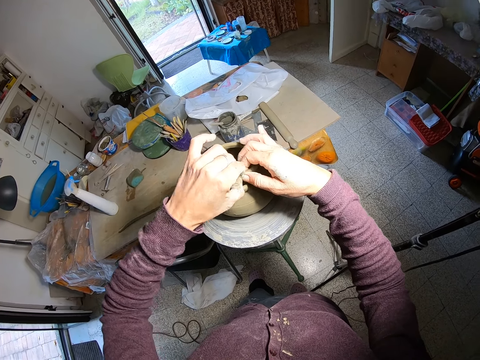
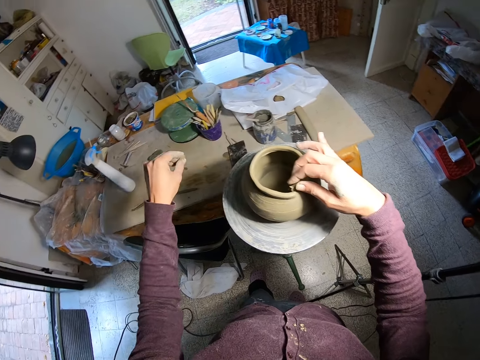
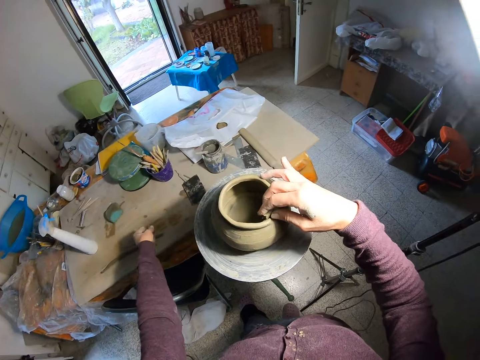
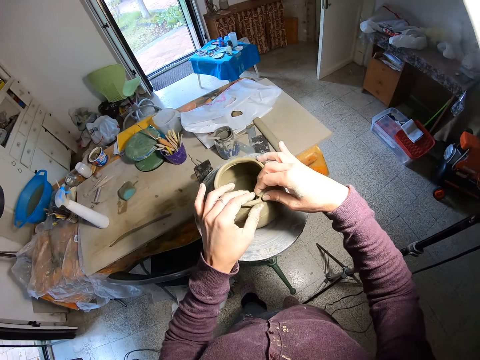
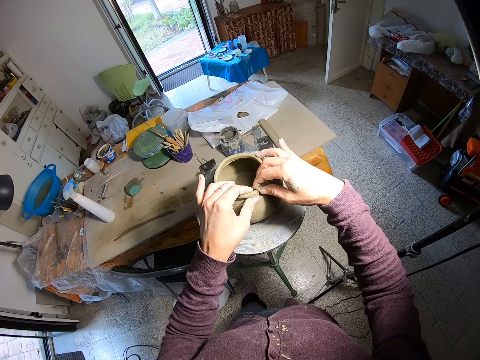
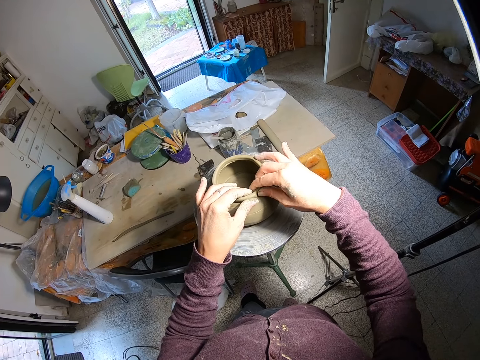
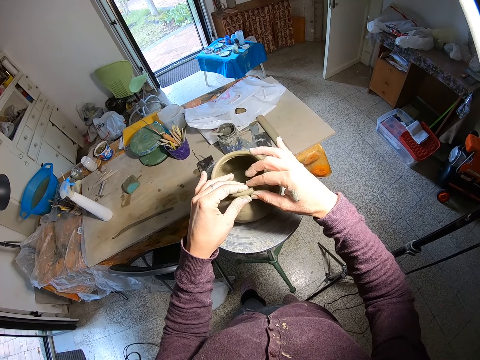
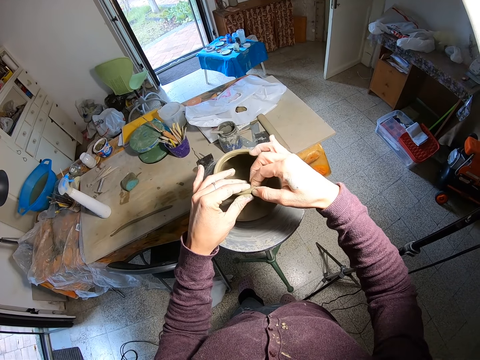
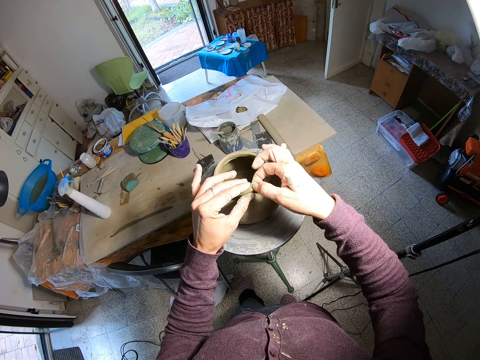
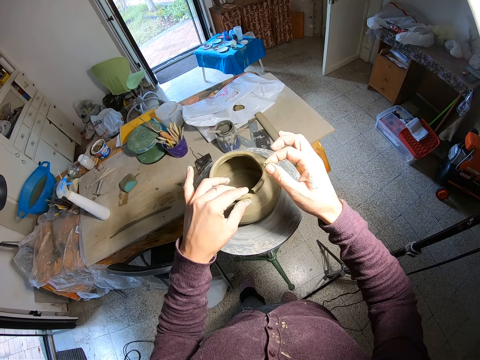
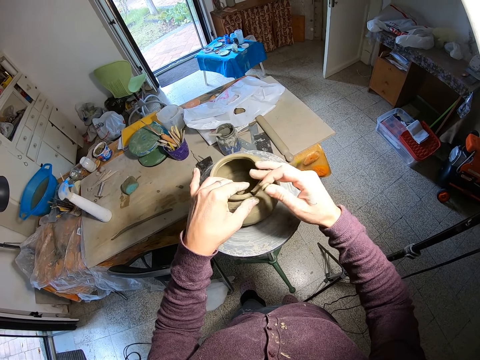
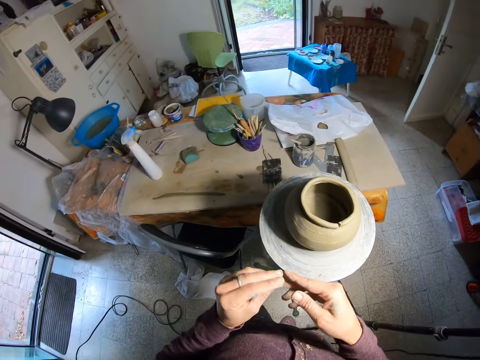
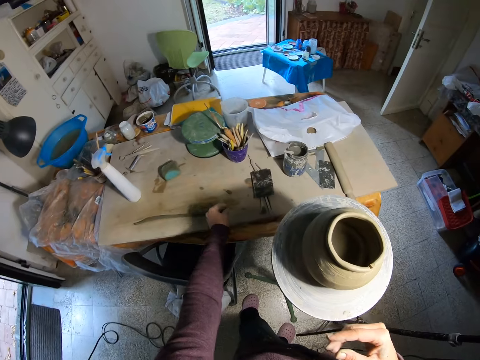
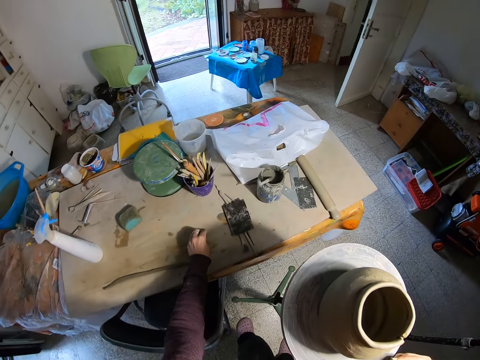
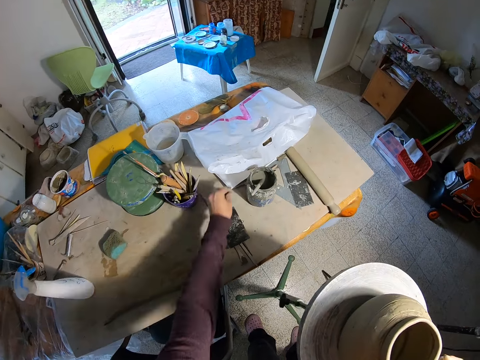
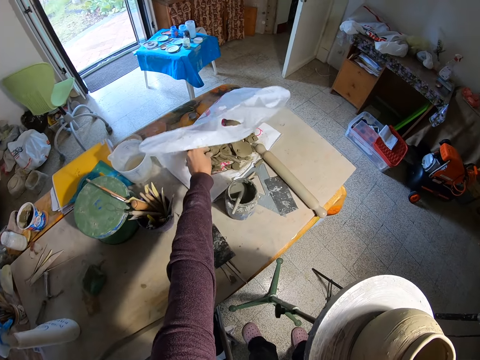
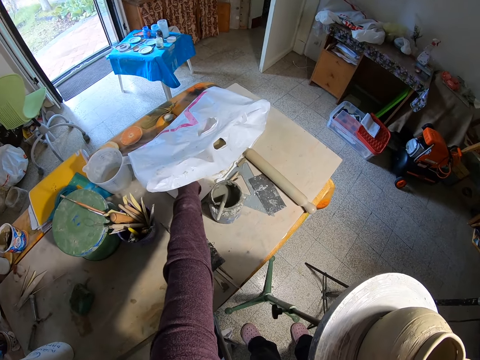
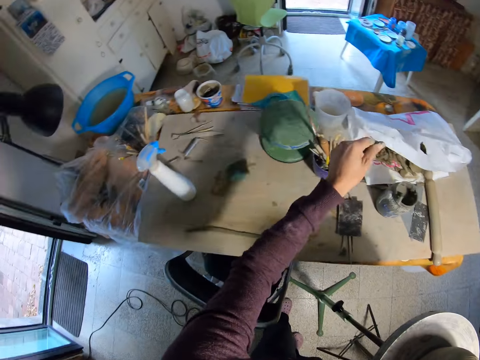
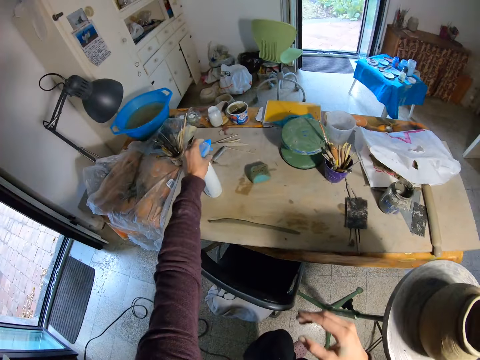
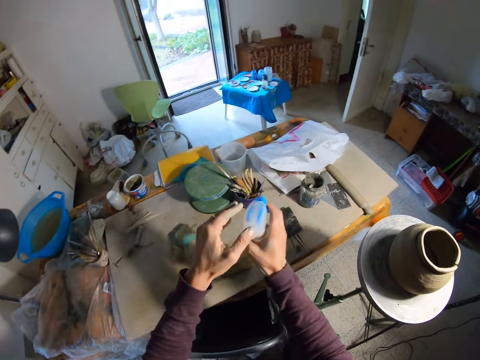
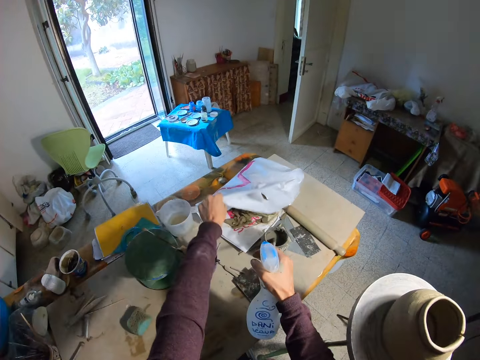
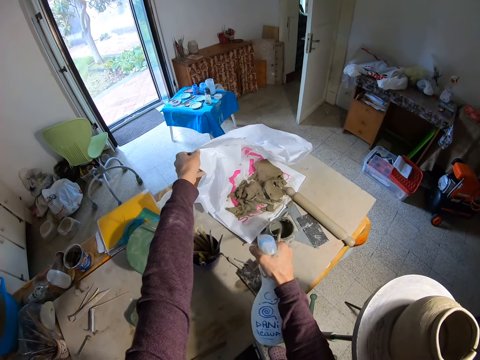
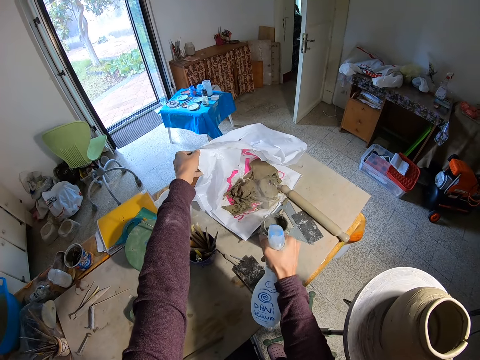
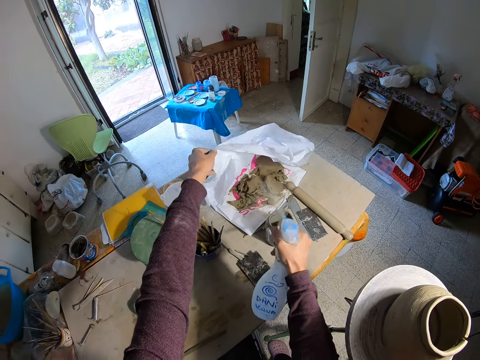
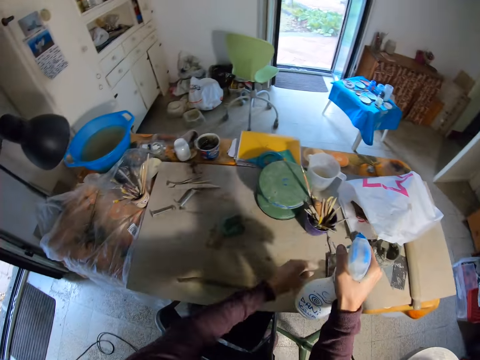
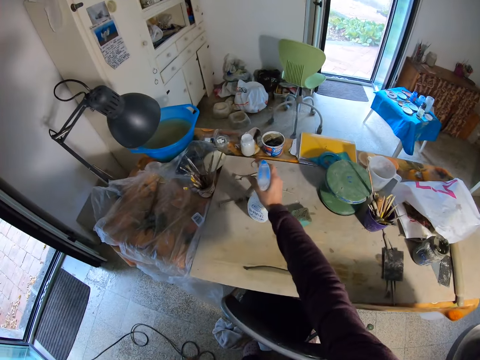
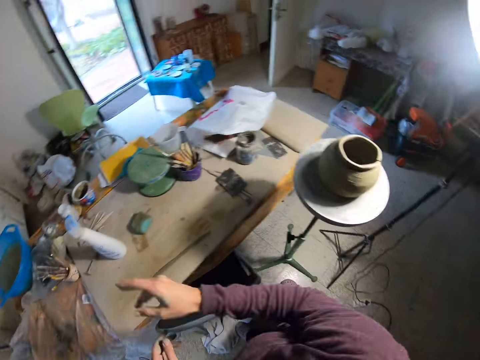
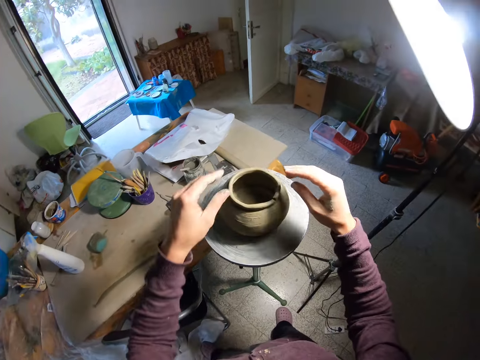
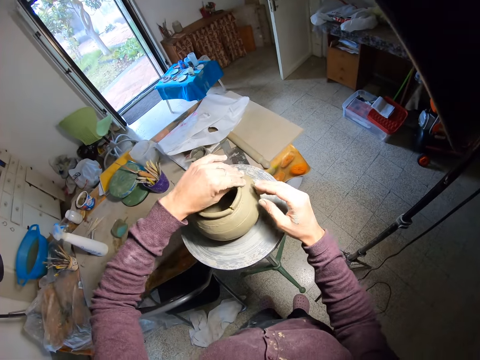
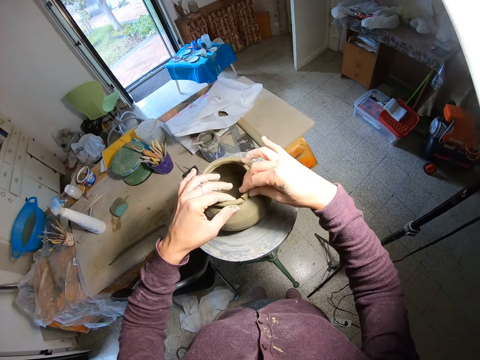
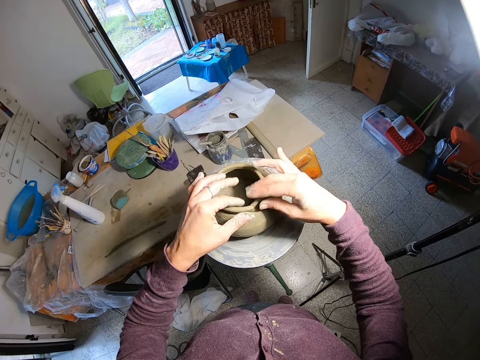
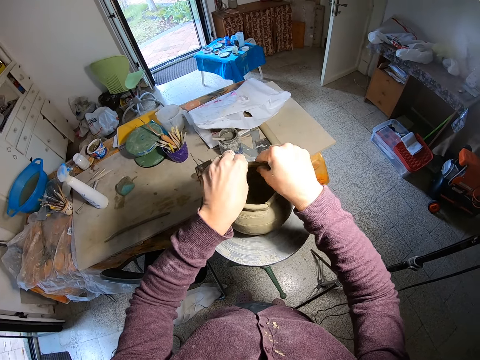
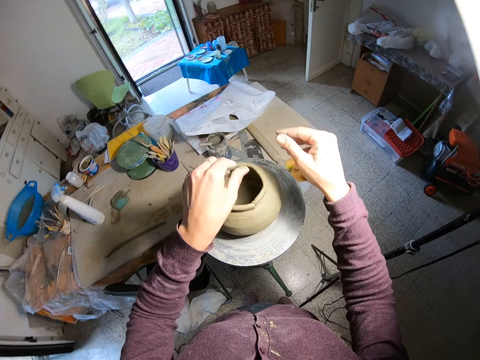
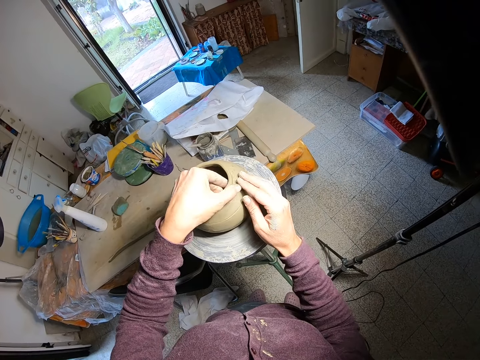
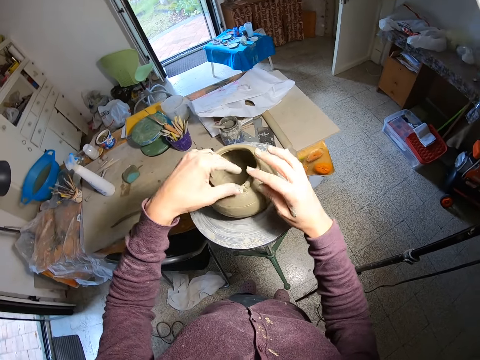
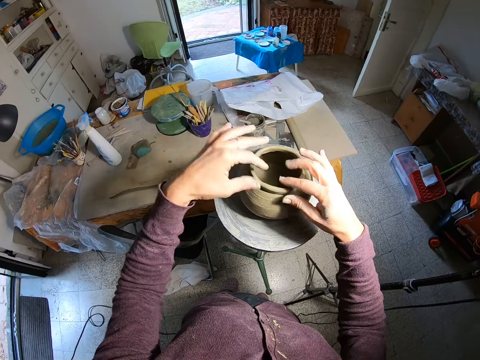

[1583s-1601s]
The camera wearer cuts excess clay mold from the clay mold on the pottery wheel with her left hand. She drops the clay mold on the table with her left hand. She fixes the pottery material on the item. She lifts the pottery material. She cuts excess clay mold from the clay mold on the pottery wheel with her left hand. She drops the pottery material on the item. She passes the excess clay mold from her right hand to her left hand. She picks up the pottery material on the table. She drops the excess clay mold on the table with her left hand. She opens the paper bag on the table with her left hand. She sticks the pottery material. She puts her left hand in the paper bag on the table. She picks a spray bottle from the table with her left hand. She holds the spray bottle at the right hand. She passes the spray bottle from her left hand to her right hand. She opens the paper bag with her left hand. She sprays the water from the spray bottle in her right hand on the clays on the paper bag. She covers the pottery material. She drops the spray bottle on the table with her right hand. She turns towards the pottery item. She fixes the pottery material on the item. She presses the clay mold on the pottery wheel with both hands.

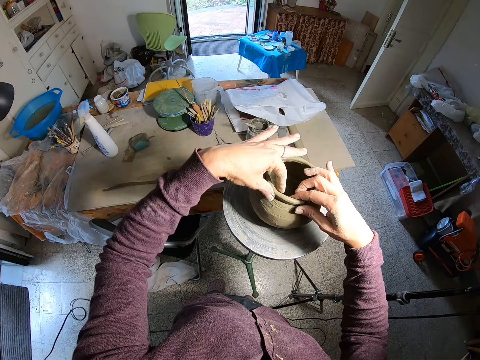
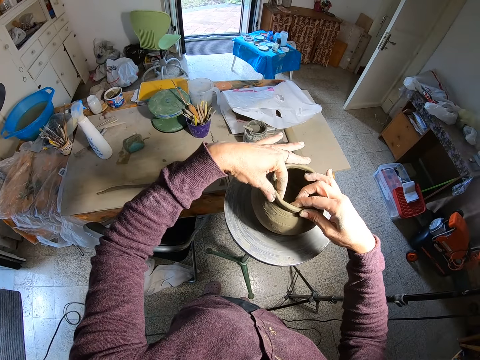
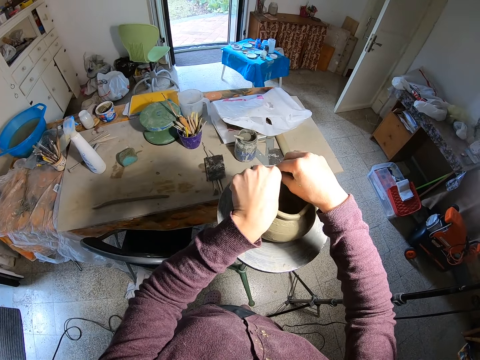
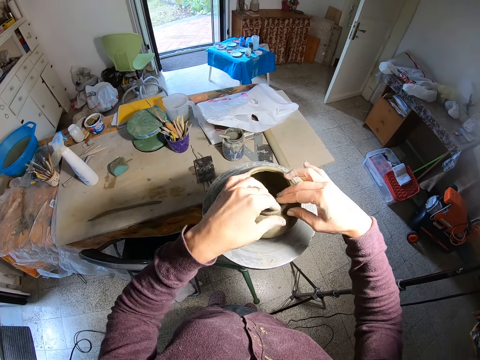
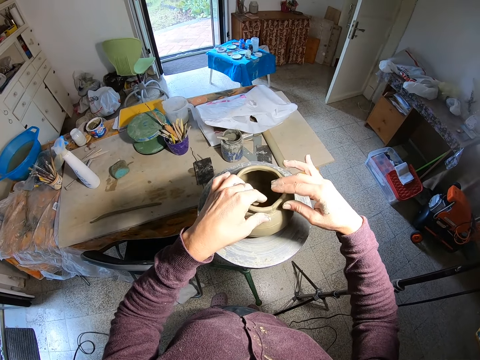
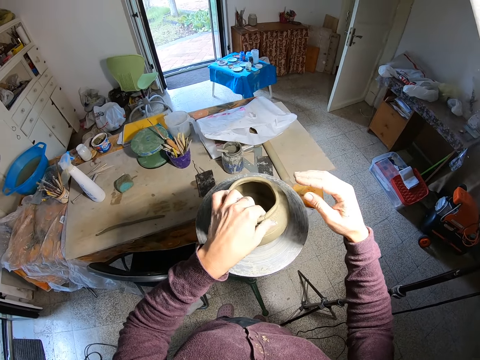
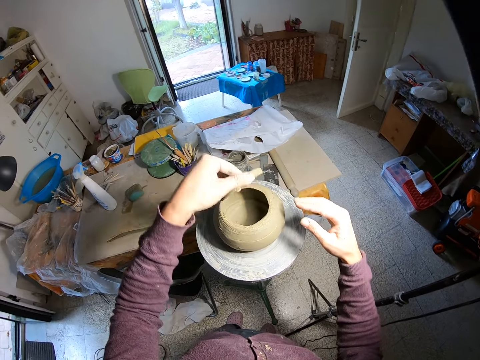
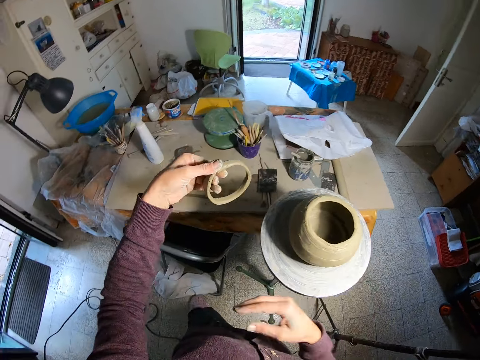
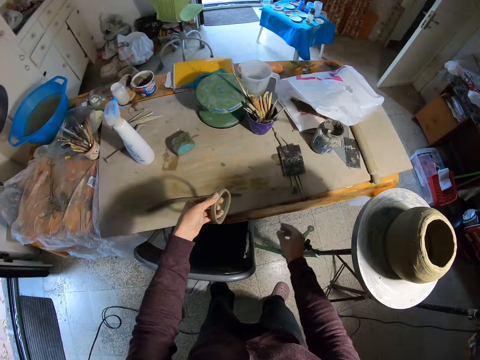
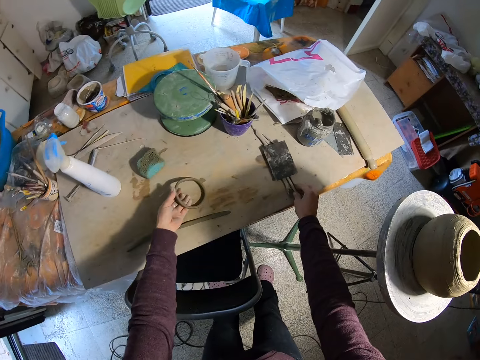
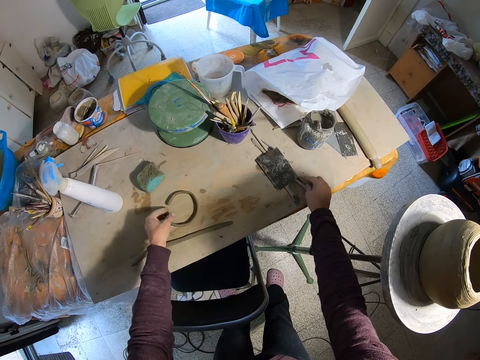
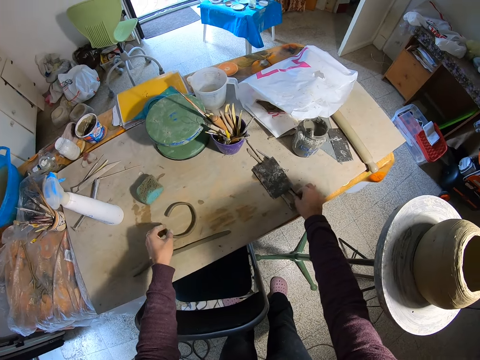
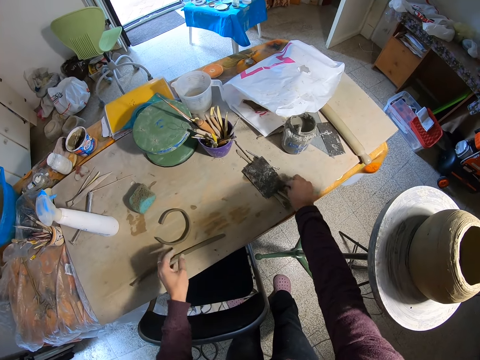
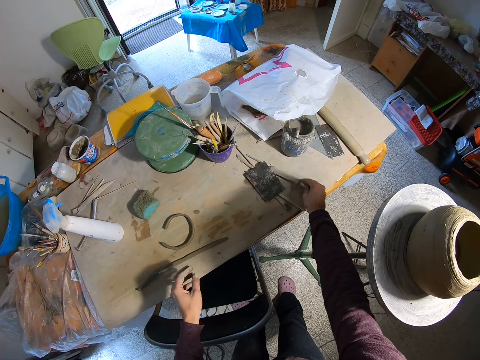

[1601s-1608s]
The camera wearer removes the clay mold from the top of the clay mold on the pottery wheel with her left hand. She moves carving tools on the table with her right hand. She drops the clay mold on the table with her left hand. She picks up a pottery knife.
